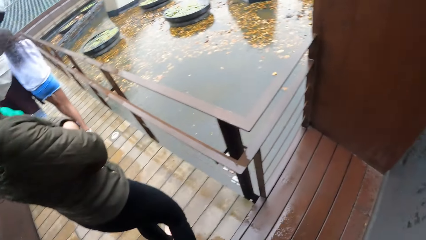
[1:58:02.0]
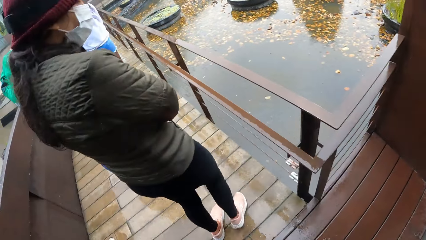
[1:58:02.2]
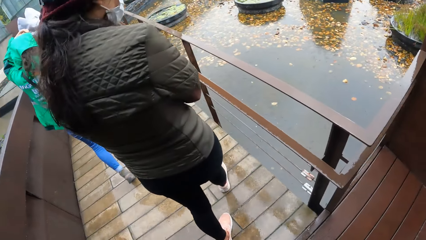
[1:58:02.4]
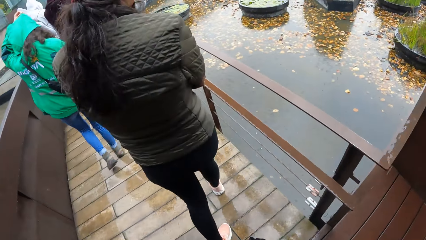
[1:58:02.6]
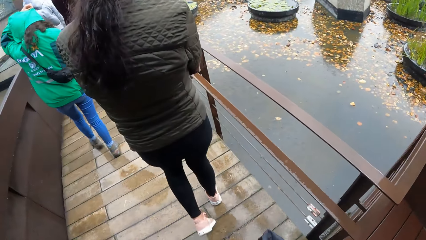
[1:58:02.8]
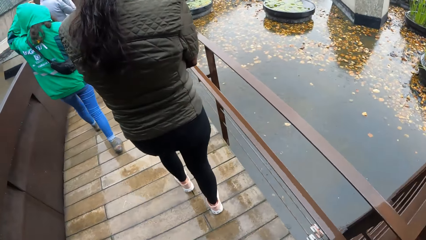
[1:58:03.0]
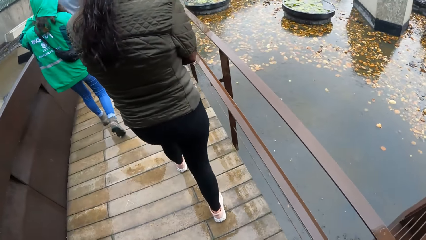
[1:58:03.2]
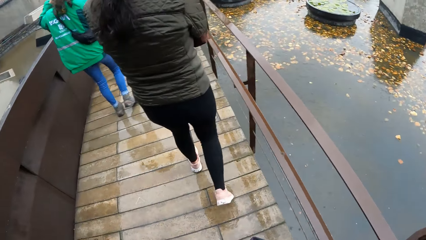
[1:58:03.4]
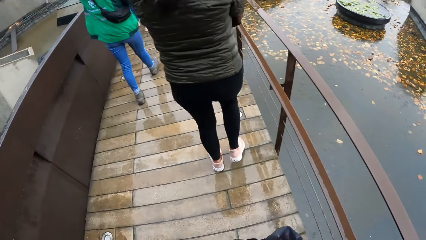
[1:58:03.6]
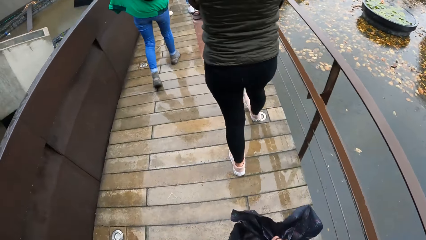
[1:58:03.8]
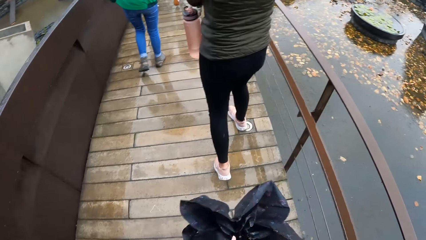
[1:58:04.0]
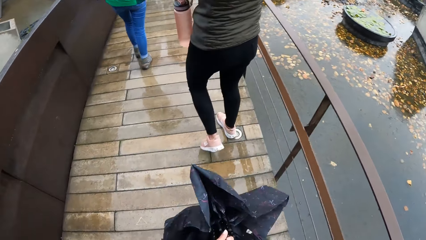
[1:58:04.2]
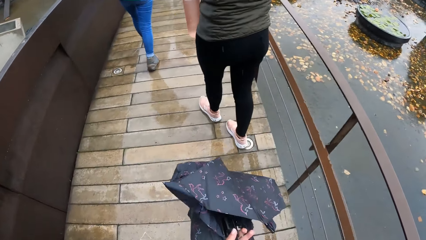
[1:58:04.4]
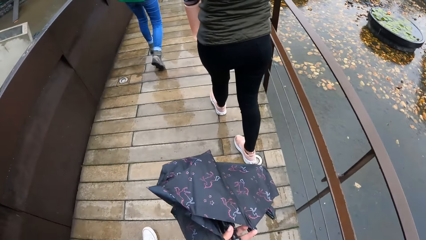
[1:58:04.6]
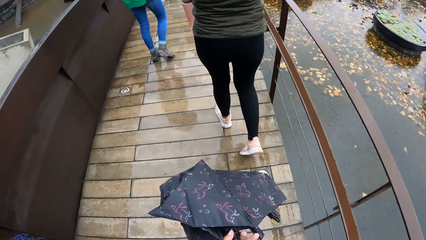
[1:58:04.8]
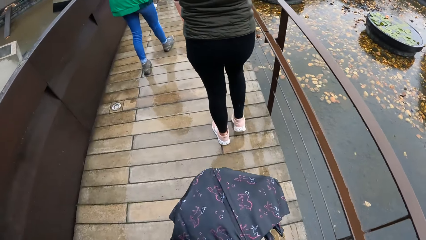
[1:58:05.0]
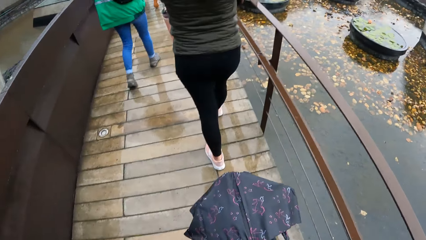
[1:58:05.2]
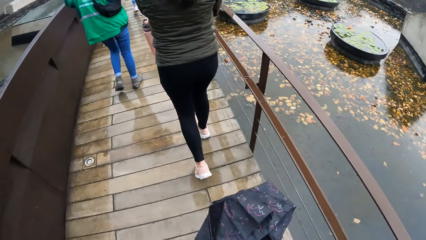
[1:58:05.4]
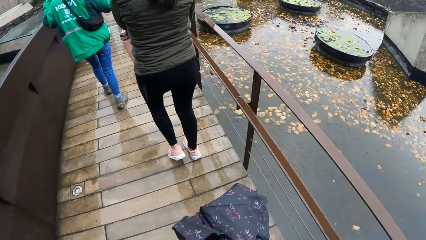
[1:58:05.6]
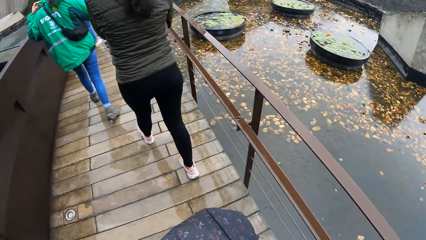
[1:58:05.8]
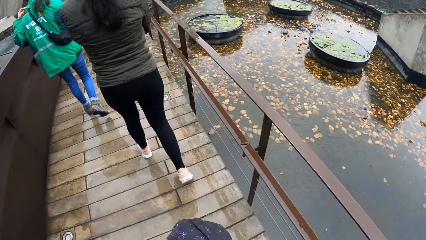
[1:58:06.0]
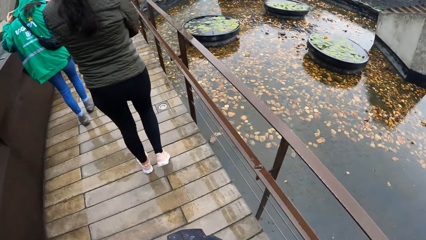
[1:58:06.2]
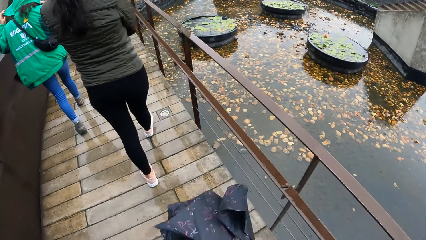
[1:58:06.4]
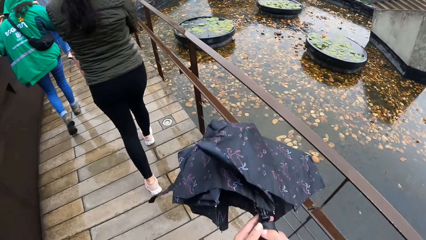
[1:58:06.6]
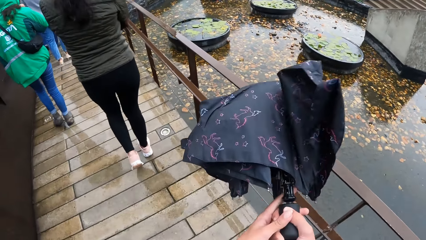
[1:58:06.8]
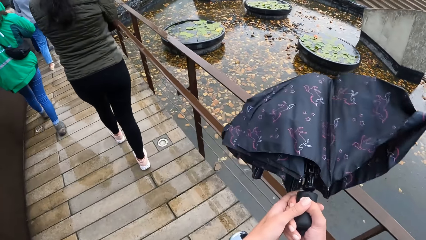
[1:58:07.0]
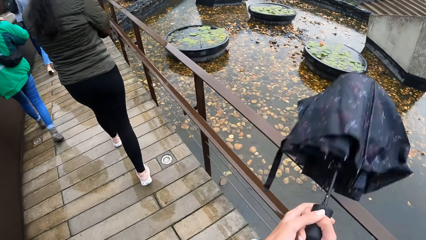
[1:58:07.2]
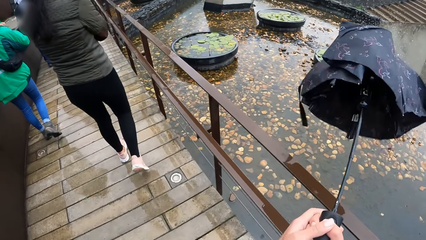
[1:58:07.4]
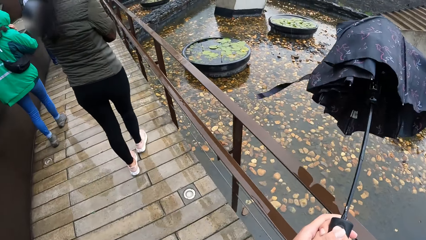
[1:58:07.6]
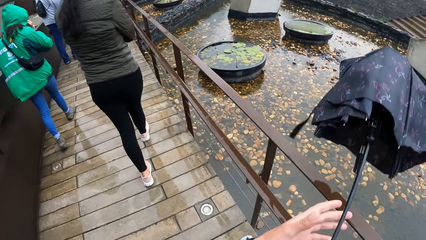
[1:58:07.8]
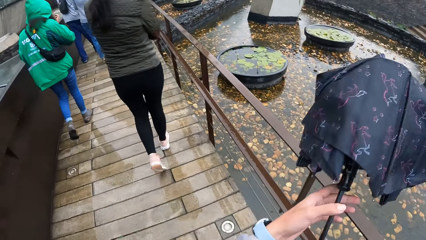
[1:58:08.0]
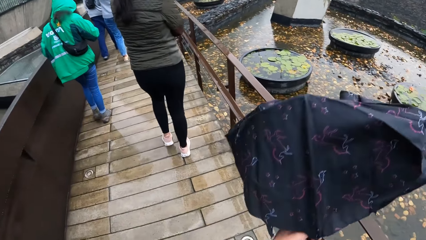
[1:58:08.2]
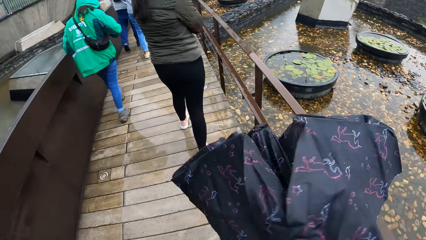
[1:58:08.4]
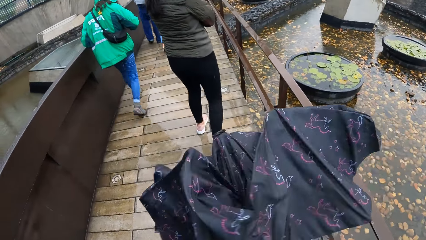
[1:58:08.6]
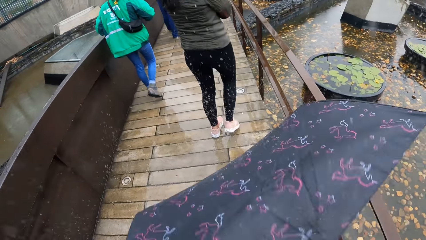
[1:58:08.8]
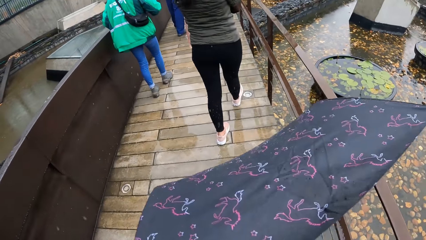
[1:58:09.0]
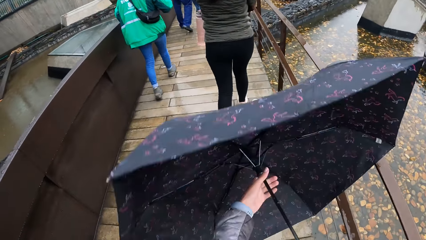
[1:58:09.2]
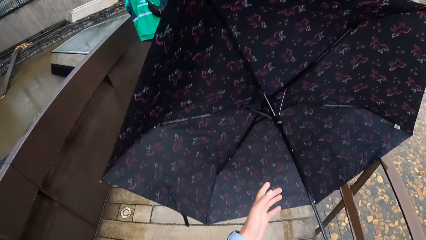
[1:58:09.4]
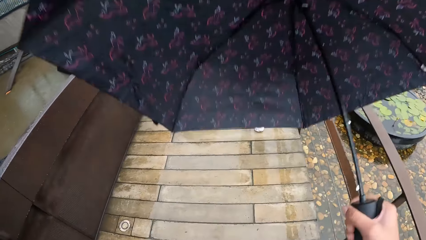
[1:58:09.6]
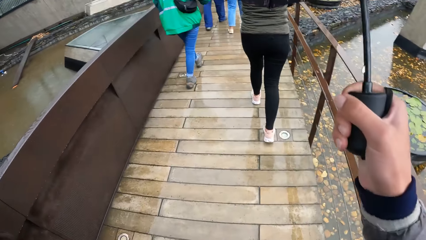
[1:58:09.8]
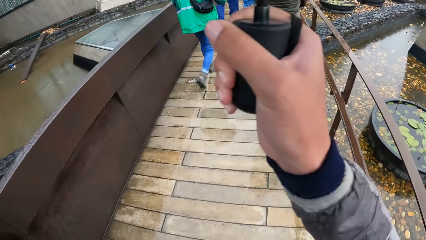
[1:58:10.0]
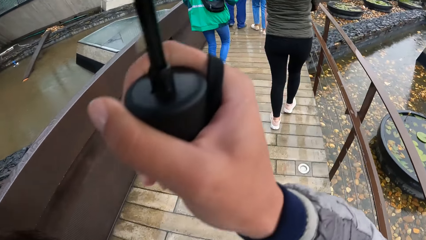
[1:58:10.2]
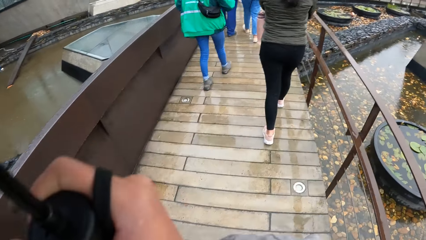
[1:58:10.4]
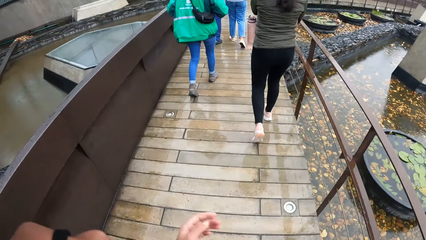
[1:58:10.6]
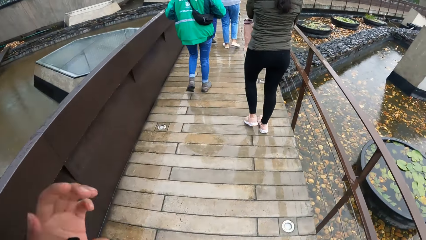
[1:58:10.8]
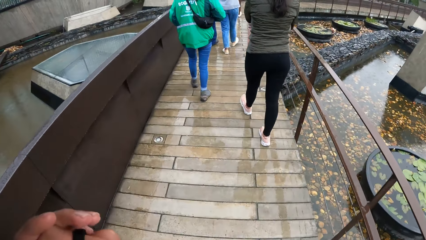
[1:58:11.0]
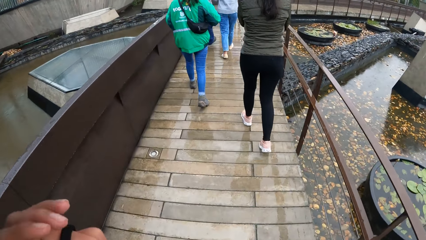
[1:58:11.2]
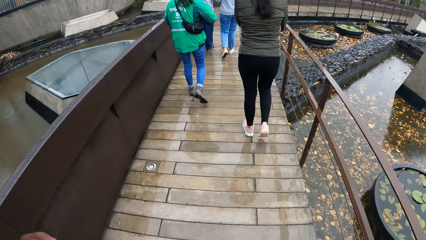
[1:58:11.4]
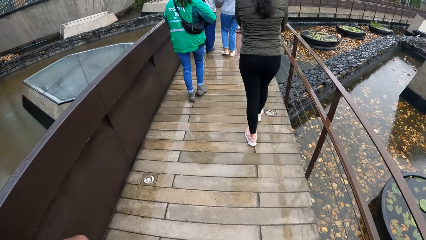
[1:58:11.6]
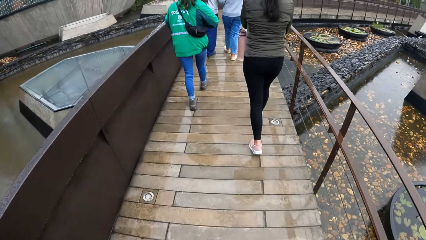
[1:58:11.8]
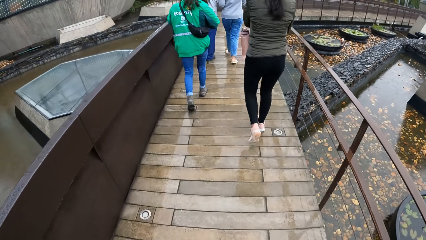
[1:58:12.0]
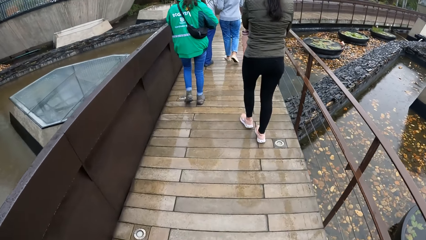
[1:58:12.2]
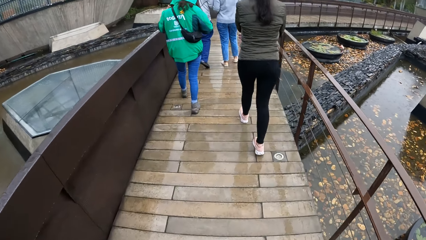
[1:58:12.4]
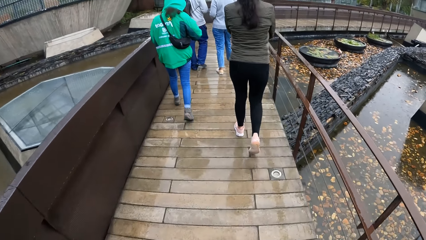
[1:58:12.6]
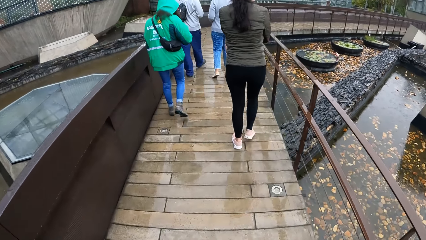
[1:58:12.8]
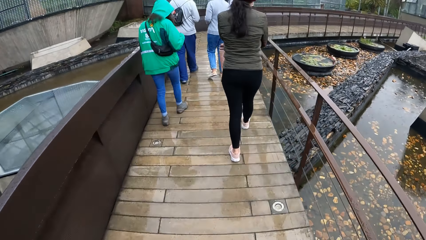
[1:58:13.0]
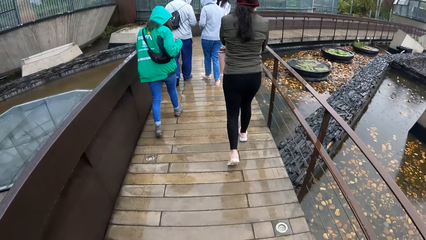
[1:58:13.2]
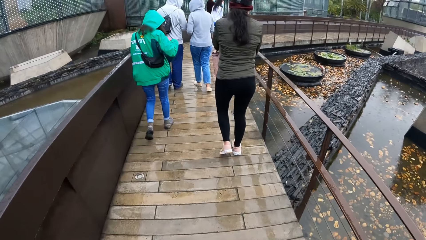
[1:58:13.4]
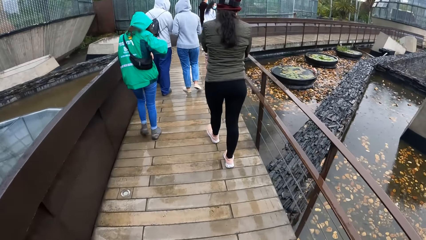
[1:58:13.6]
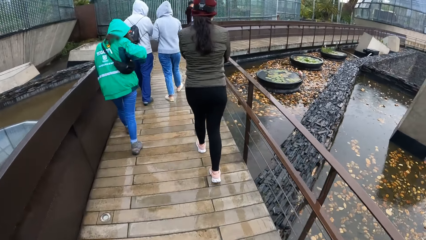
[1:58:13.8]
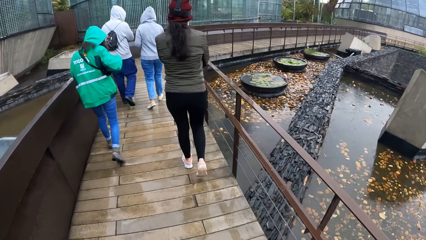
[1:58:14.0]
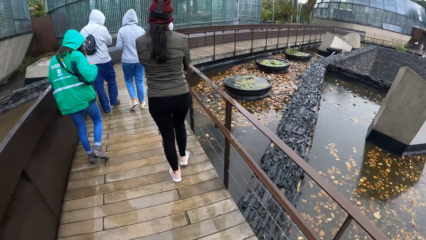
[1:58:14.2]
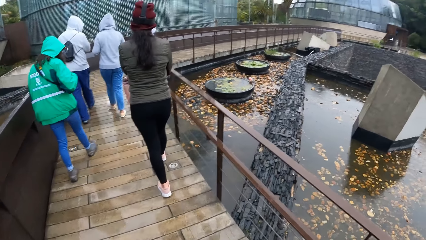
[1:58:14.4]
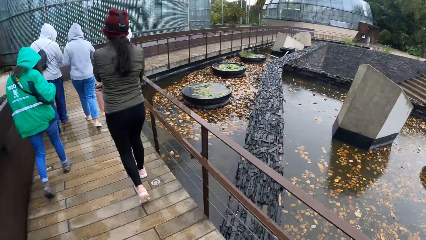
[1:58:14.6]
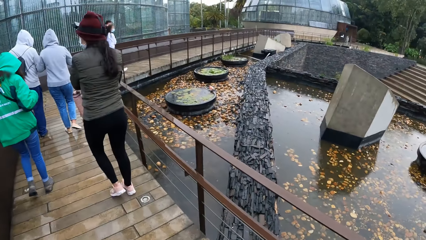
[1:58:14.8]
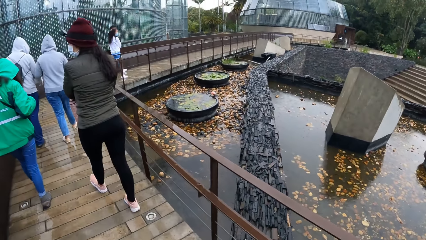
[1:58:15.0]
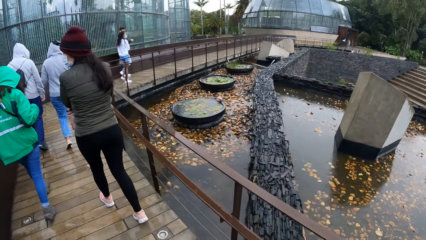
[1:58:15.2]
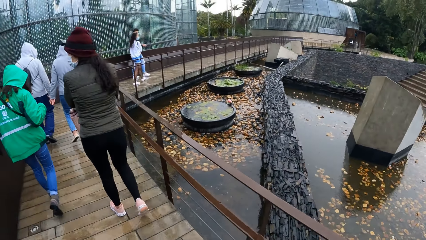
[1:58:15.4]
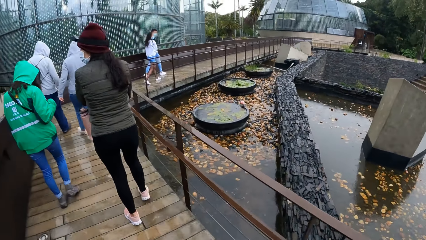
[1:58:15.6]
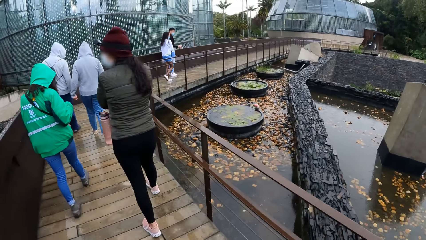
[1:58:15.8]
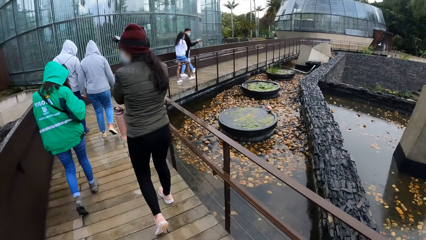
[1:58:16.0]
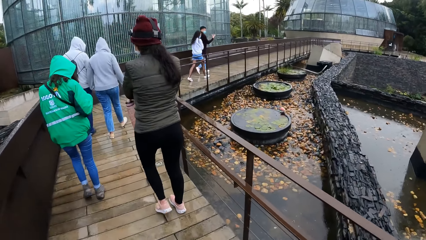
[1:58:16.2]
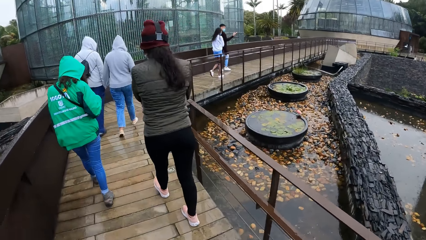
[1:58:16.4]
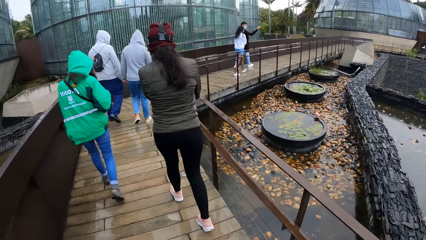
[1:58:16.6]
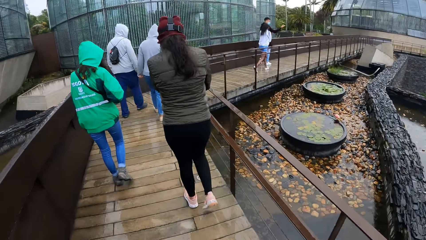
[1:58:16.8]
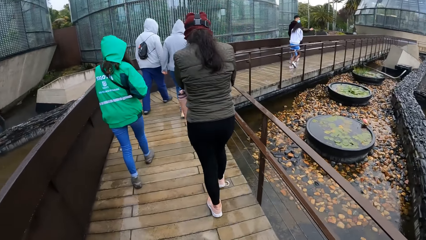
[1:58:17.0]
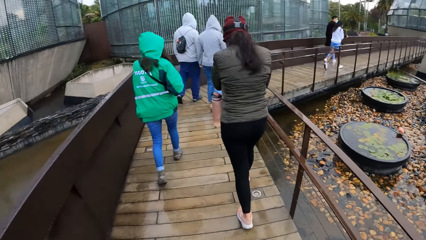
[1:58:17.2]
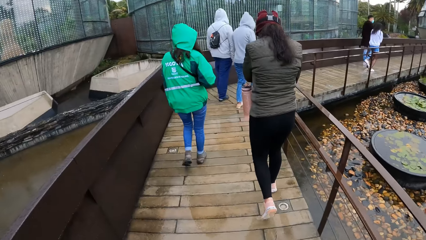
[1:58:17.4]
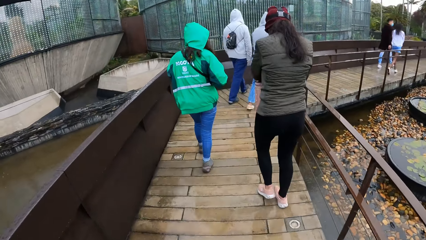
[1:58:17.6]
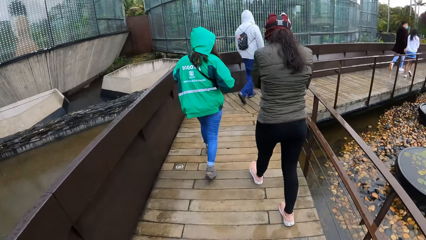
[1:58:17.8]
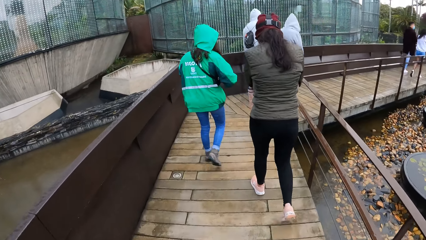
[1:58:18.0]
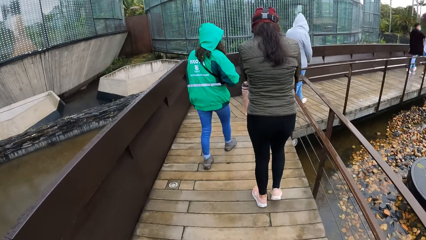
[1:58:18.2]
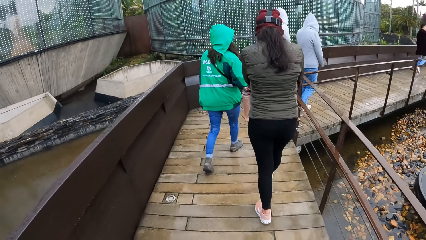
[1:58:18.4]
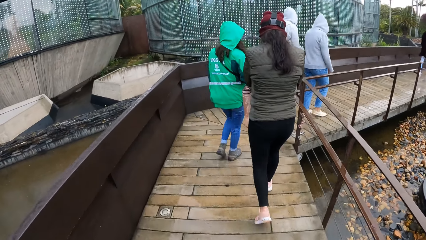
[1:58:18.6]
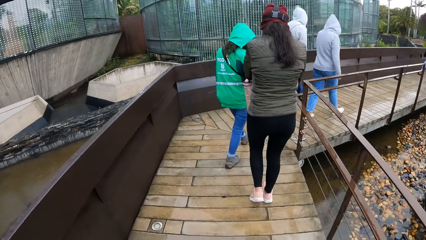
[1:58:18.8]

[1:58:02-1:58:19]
The camera wearer looks at the water. The woman touches her head with her left hand. The camera wearer opens the umbrella with both hands. He holds the umbrella with his right hand. He holds the umbrella with both hands. He walks around the park. He looks around.
